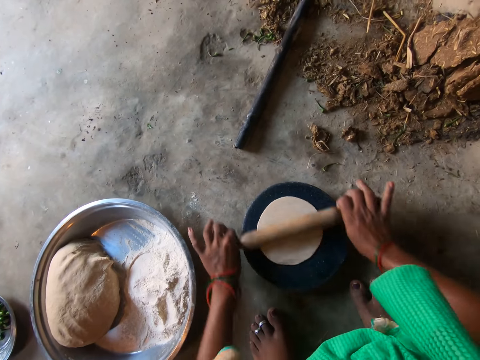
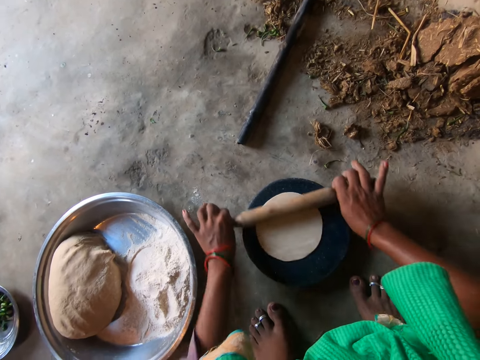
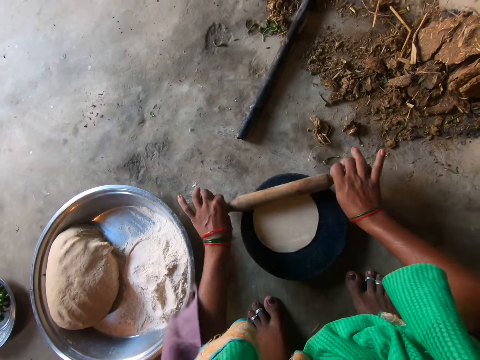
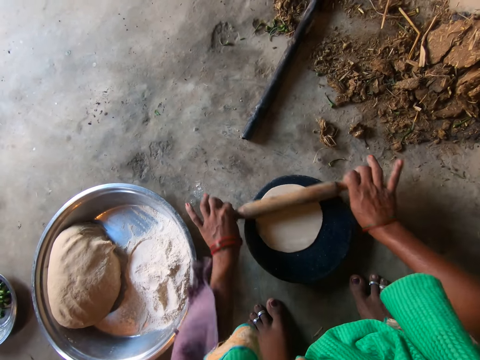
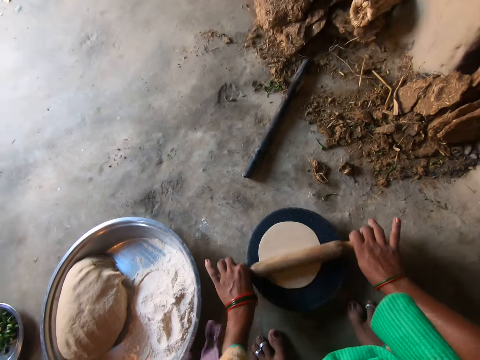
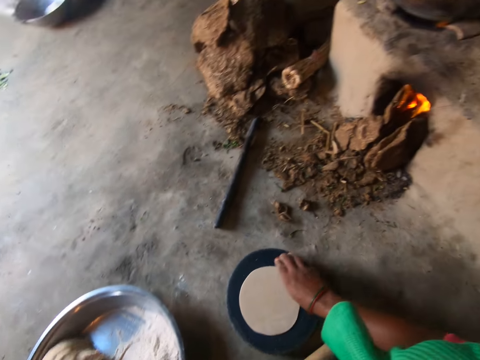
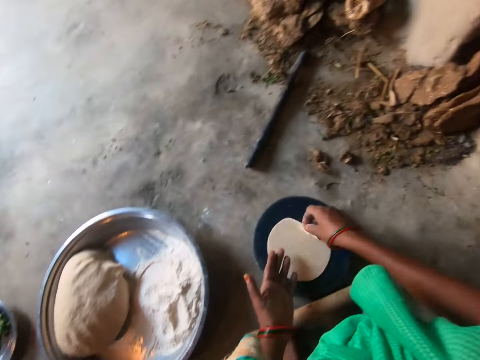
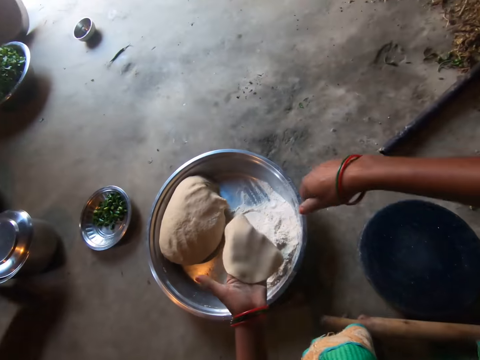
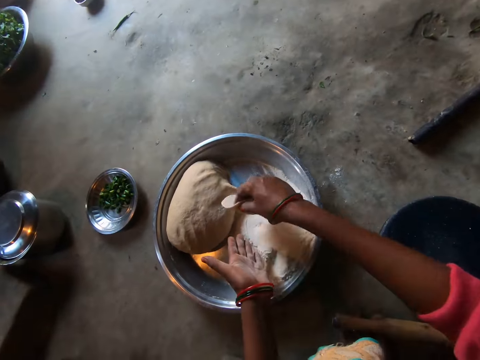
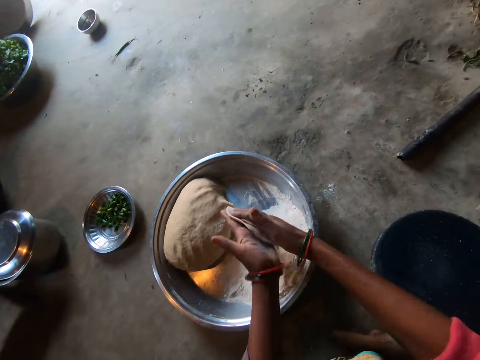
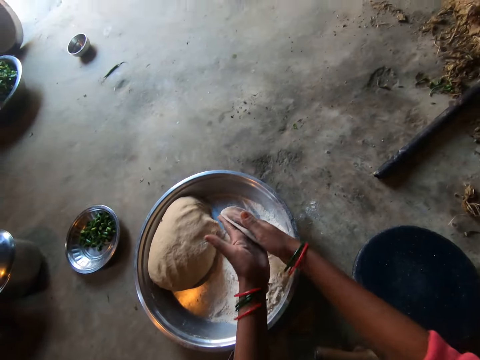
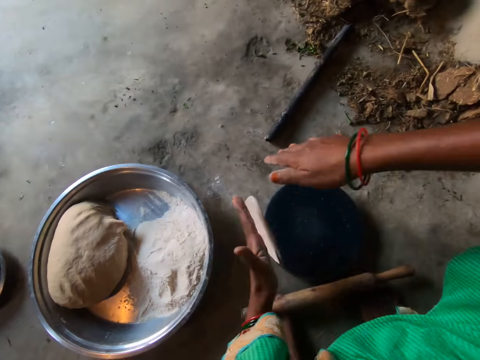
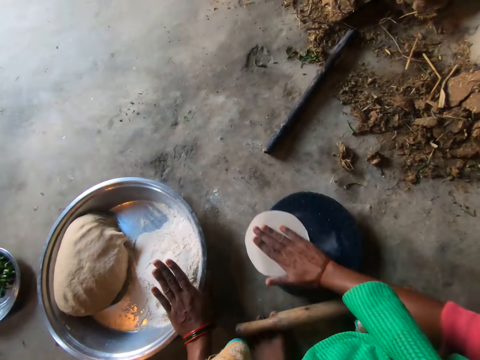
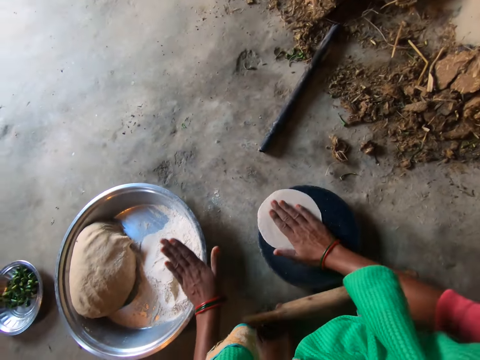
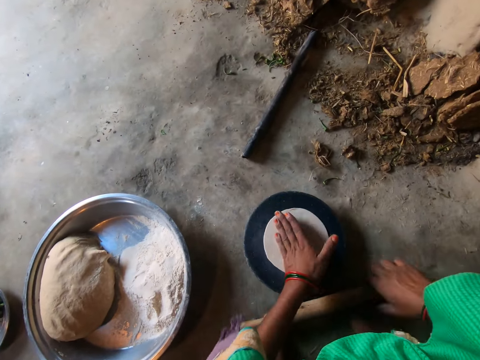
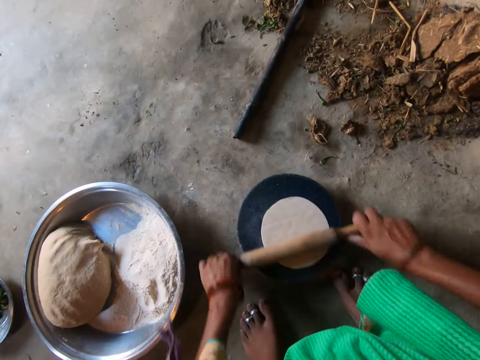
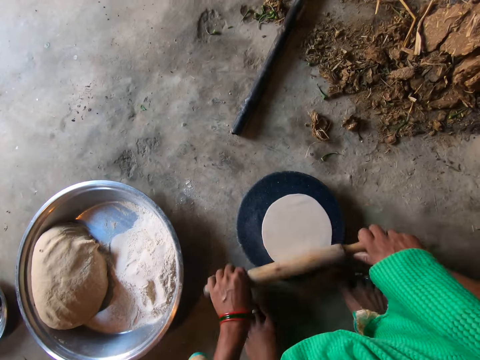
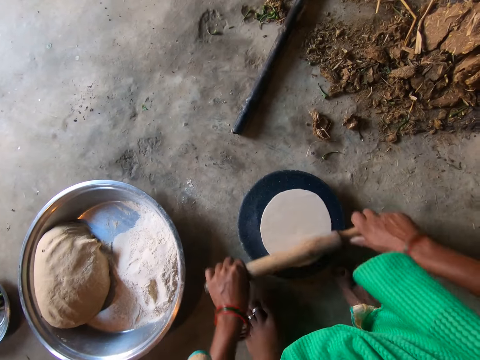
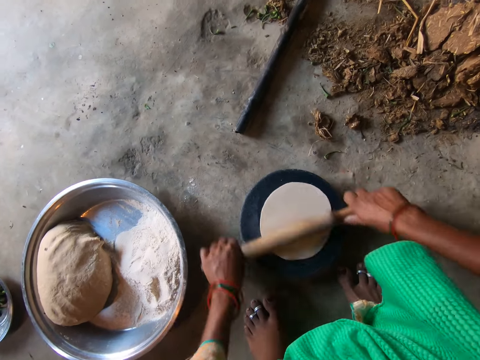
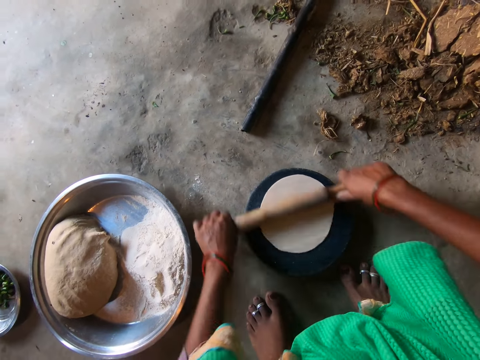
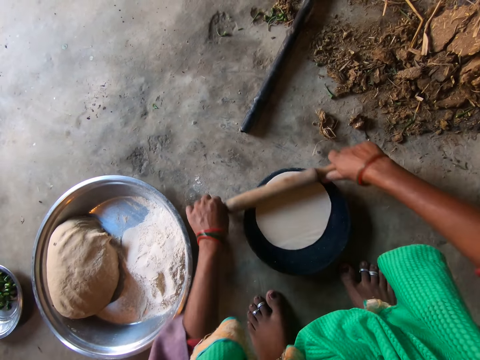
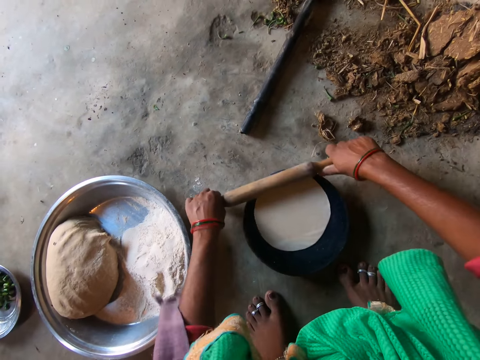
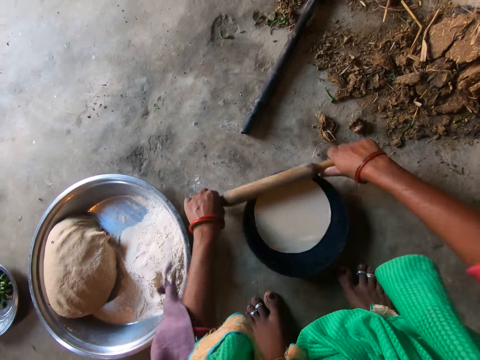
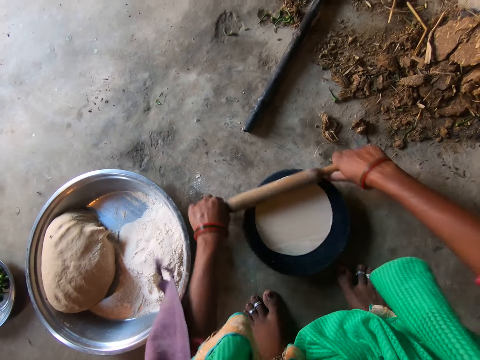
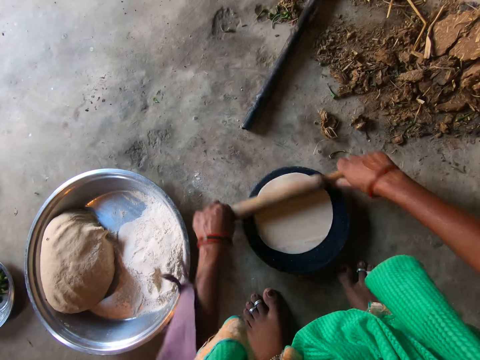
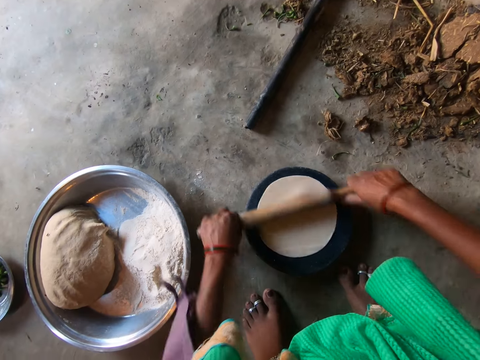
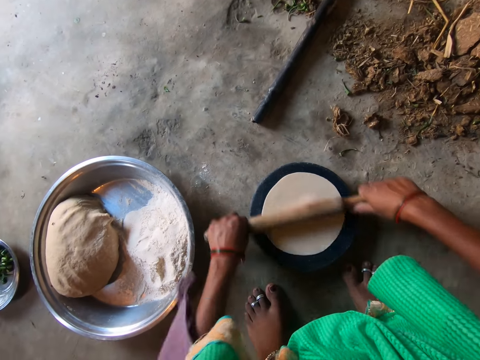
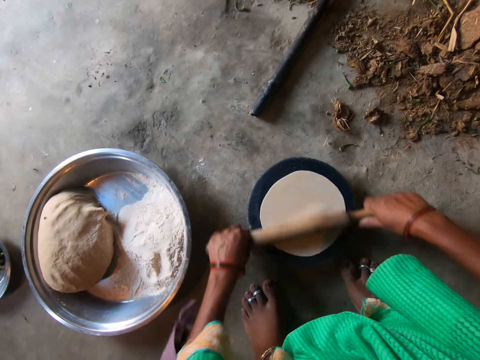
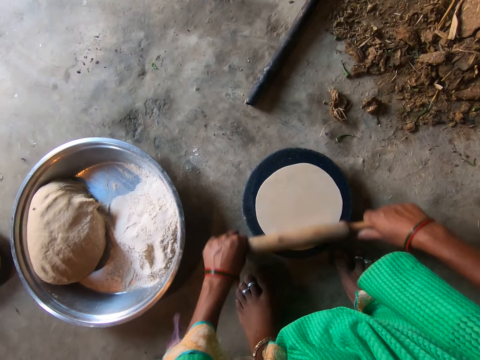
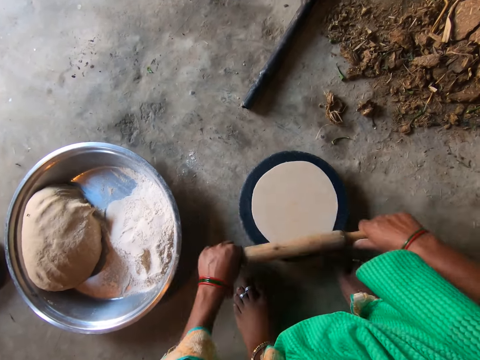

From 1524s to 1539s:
The camera wearer takes the dough on the flat board with her right hand. She places the dough on her left hand. She places the dough on the flour tray. She flattens the dough with both hands. She makes the dough. She drops the dough on the flat board. She rotates the dough on the flat board with her right hand. She makes the dough. She takes the rolling pin on her leg with her right hand. She rolls the dough on the flat board with the rolling pin.

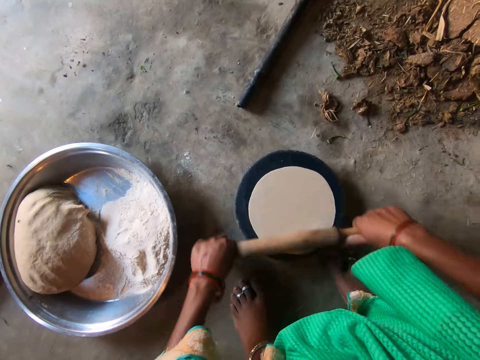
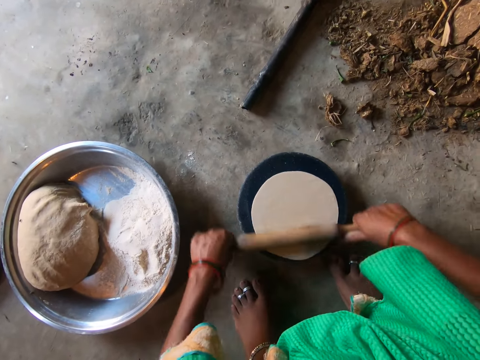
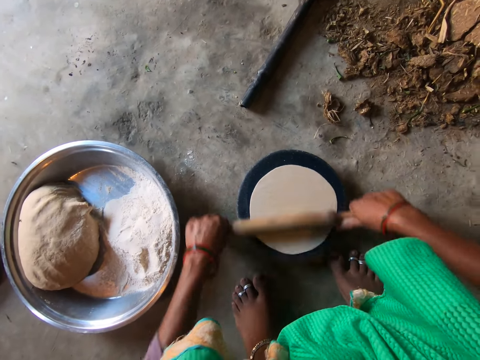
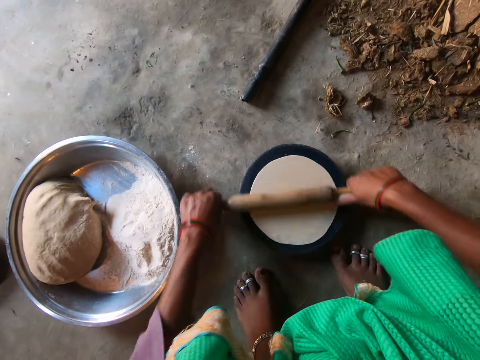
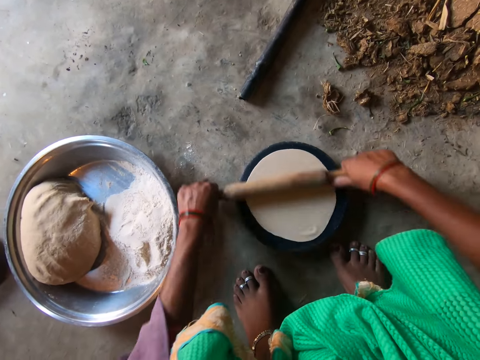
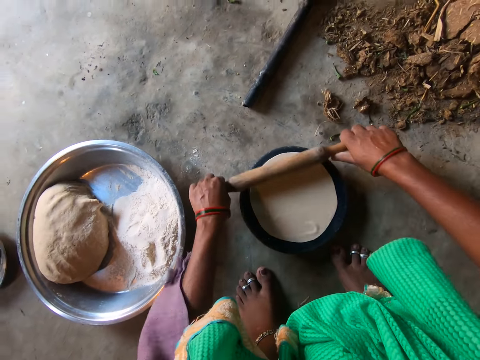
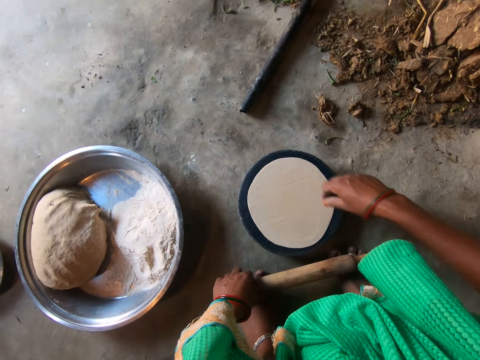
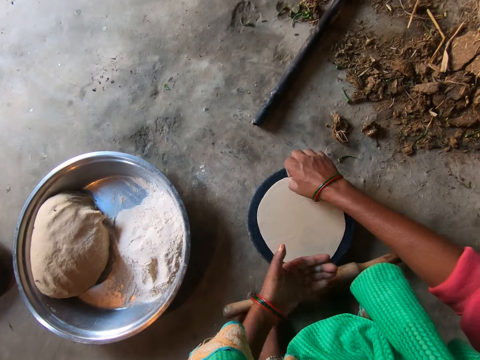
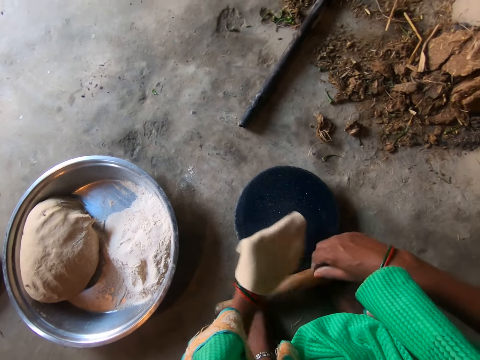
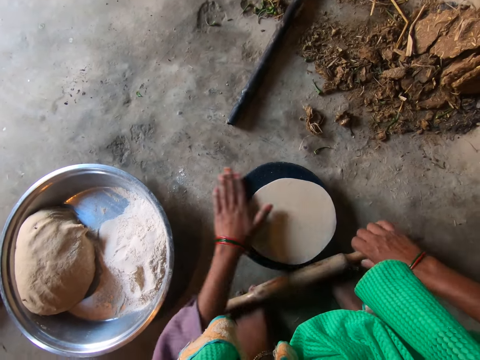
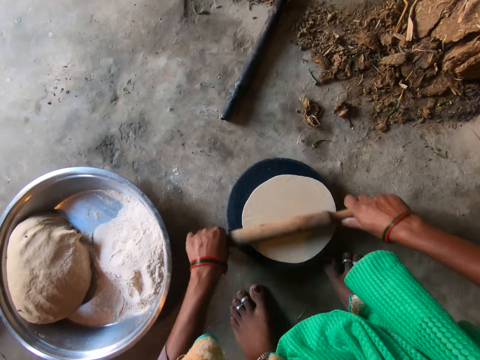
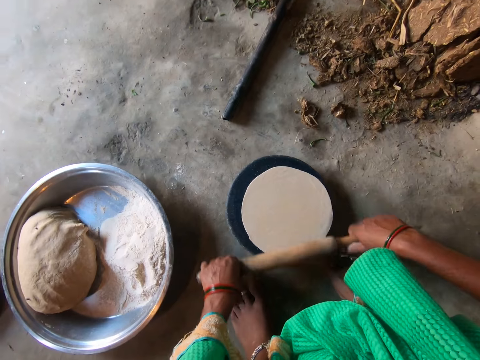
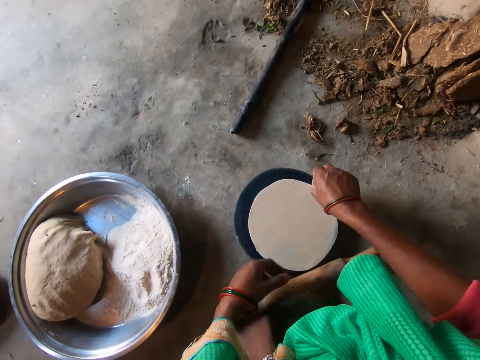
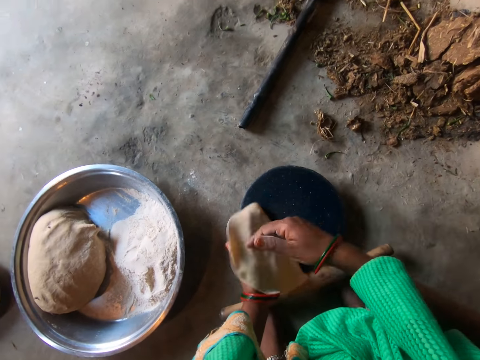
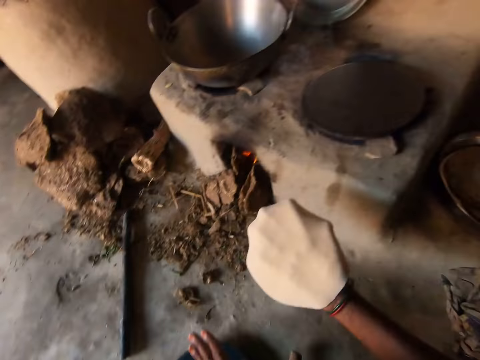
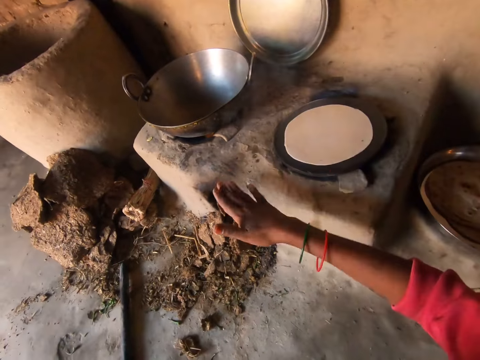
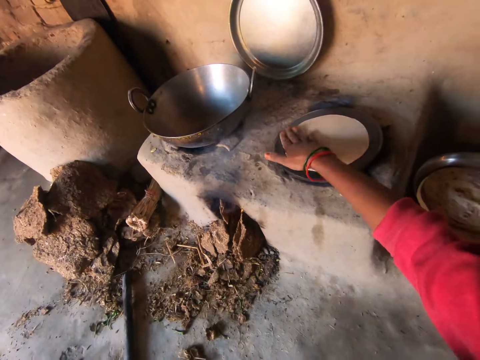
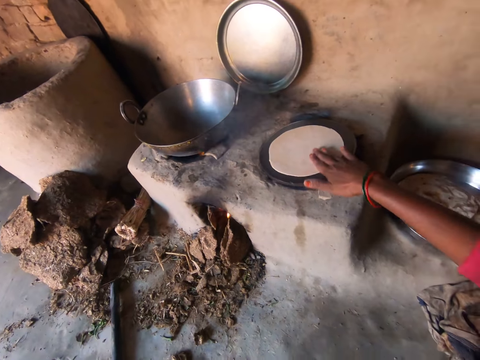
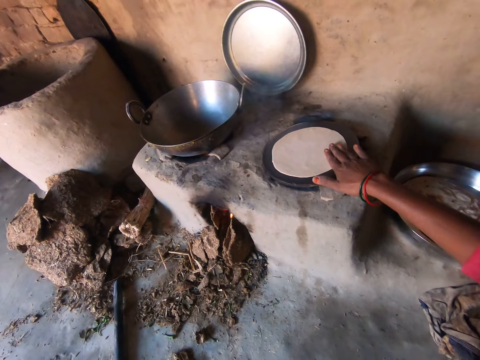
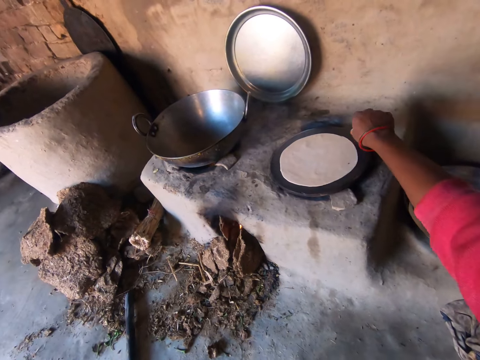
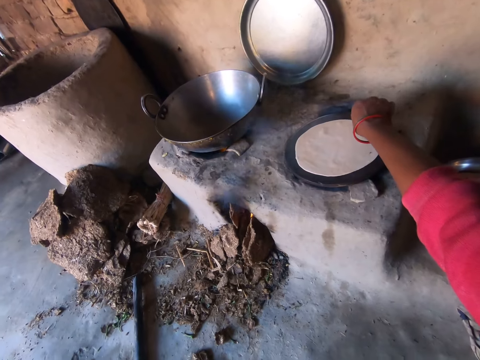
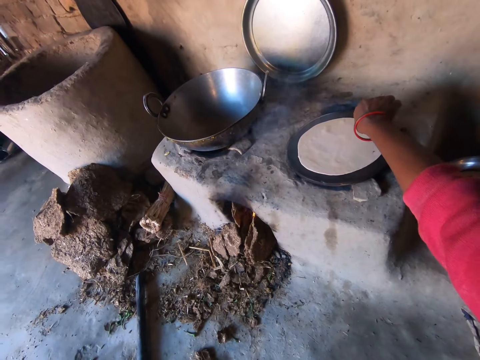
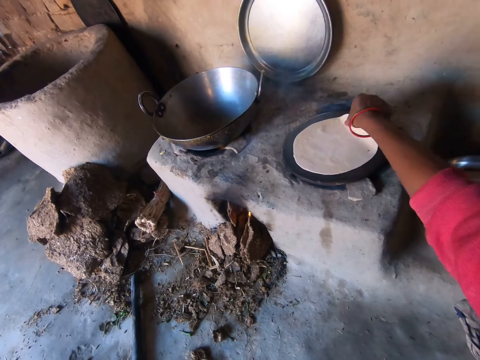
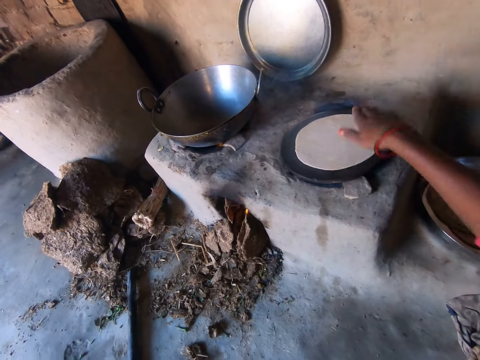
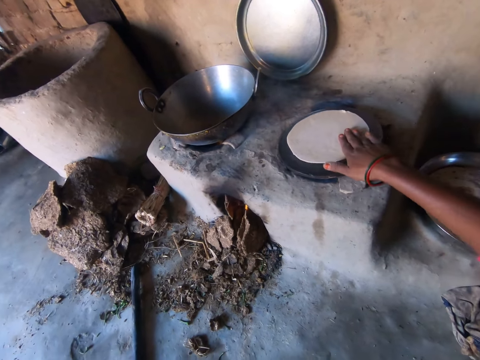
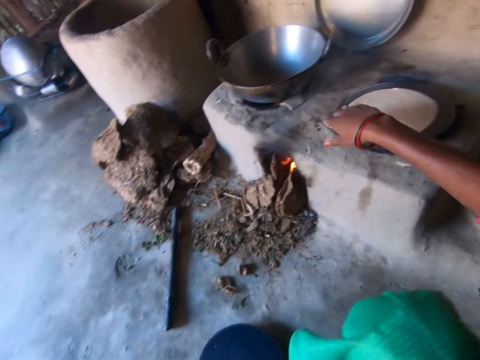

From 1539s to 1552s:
The camera wearer takes the dough on the flat board with her right hand. She places the dough on her left hand. She places the dough back on the flat board. She makes the dough. She takes the rolling pin on her feet with her right hand. She rolls the dough on the flat board with the rolling pin. She takes the dough on the flat board with her right hand. She places the dough on her left hand. She moves the dough to her right hand. She places the dough on a cooking pan. She adjusts the chapati on the pan with her right hand. She makes the dough.
